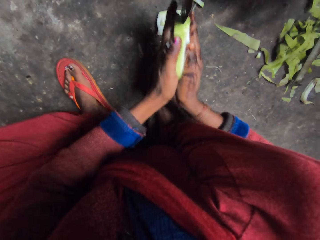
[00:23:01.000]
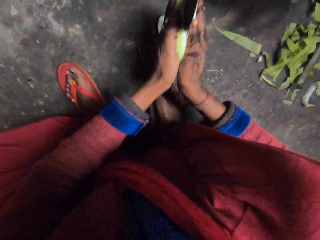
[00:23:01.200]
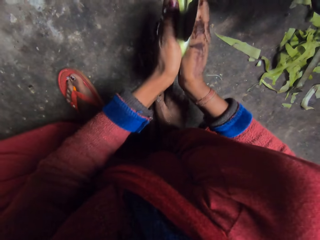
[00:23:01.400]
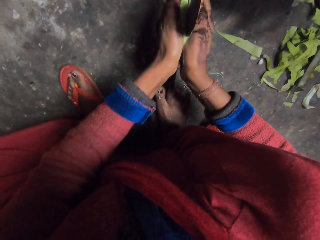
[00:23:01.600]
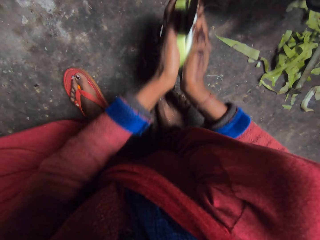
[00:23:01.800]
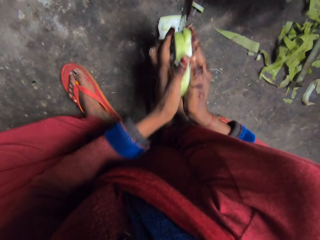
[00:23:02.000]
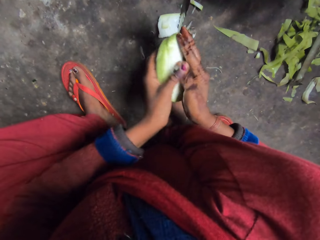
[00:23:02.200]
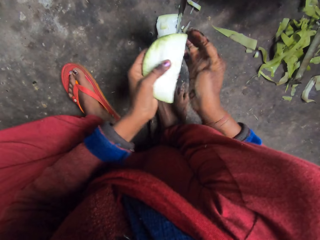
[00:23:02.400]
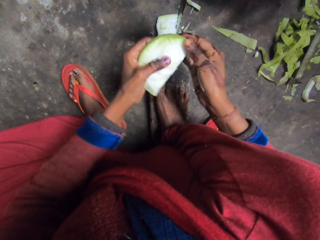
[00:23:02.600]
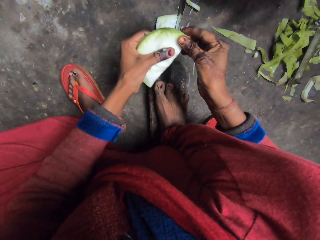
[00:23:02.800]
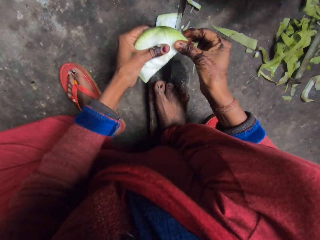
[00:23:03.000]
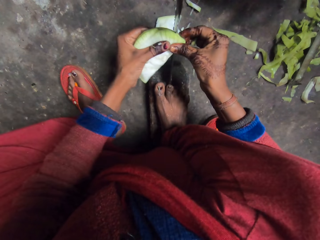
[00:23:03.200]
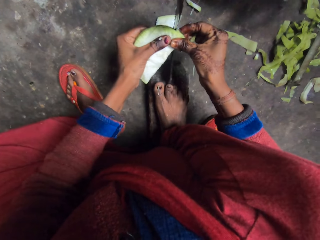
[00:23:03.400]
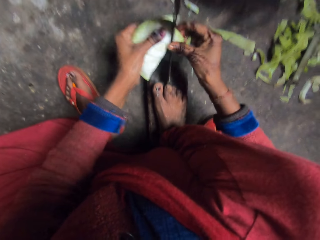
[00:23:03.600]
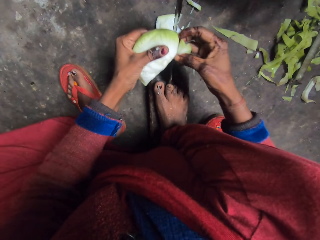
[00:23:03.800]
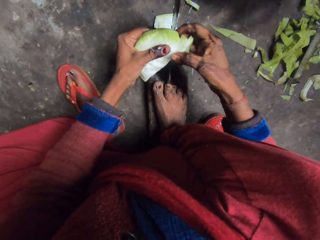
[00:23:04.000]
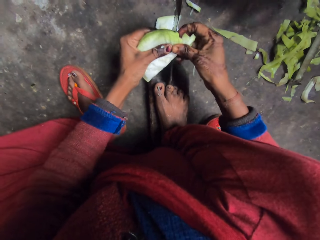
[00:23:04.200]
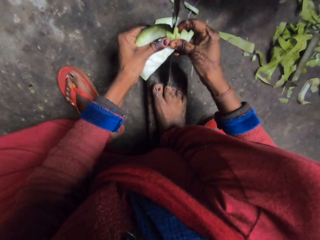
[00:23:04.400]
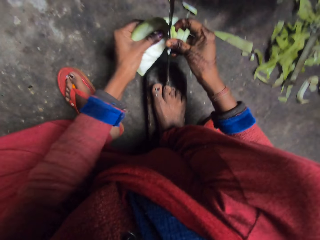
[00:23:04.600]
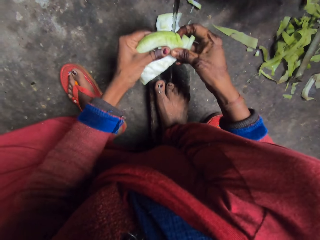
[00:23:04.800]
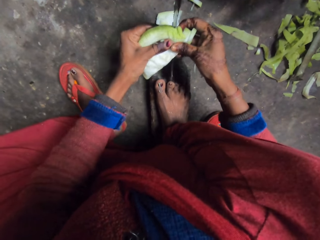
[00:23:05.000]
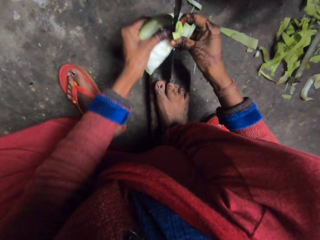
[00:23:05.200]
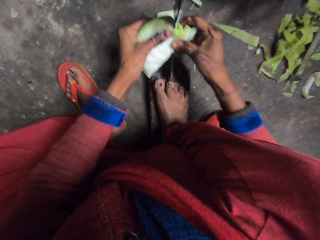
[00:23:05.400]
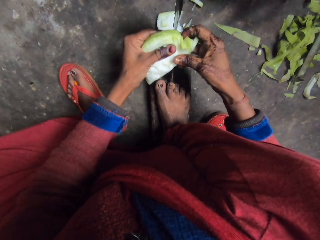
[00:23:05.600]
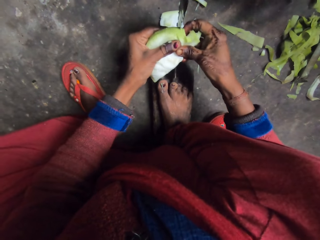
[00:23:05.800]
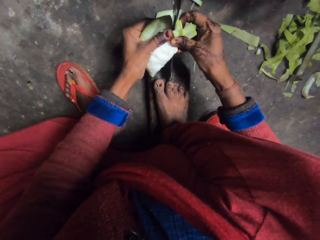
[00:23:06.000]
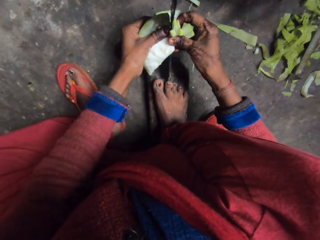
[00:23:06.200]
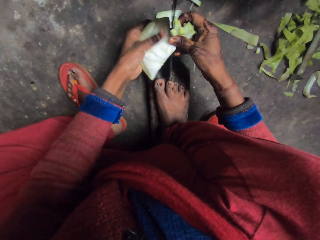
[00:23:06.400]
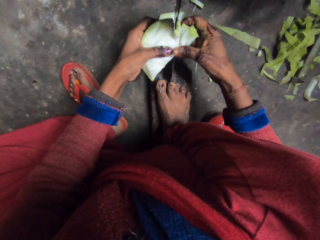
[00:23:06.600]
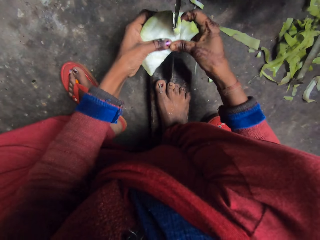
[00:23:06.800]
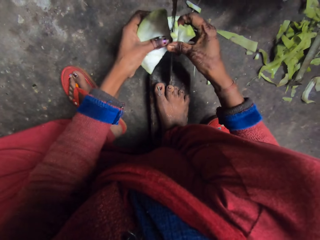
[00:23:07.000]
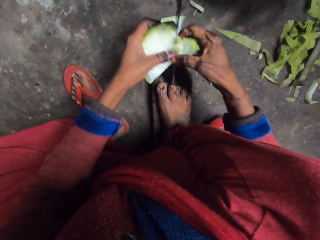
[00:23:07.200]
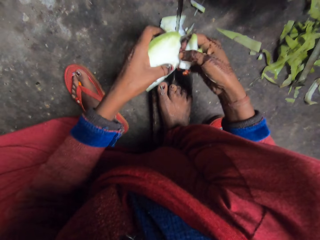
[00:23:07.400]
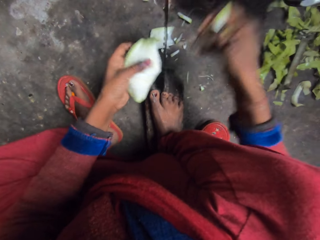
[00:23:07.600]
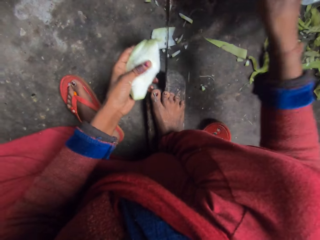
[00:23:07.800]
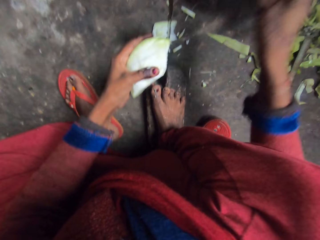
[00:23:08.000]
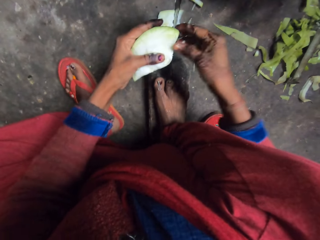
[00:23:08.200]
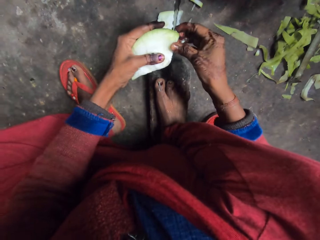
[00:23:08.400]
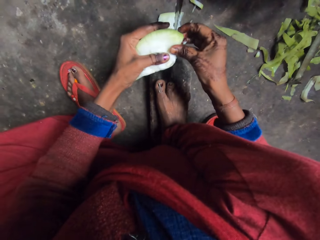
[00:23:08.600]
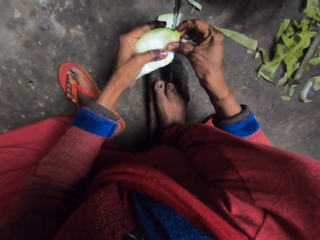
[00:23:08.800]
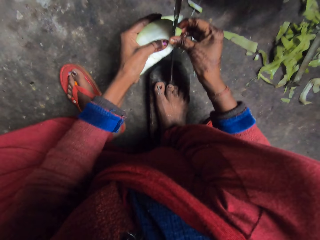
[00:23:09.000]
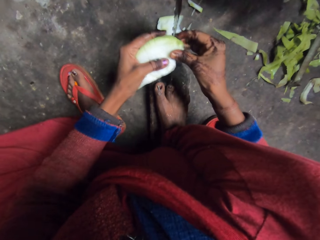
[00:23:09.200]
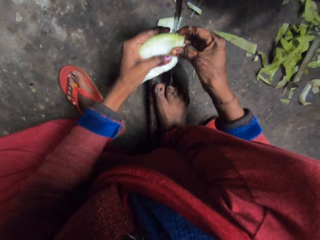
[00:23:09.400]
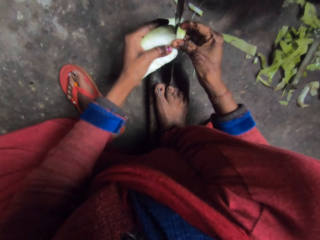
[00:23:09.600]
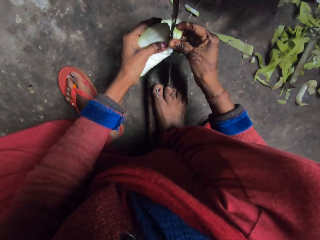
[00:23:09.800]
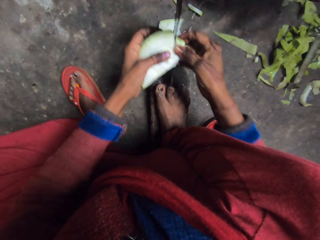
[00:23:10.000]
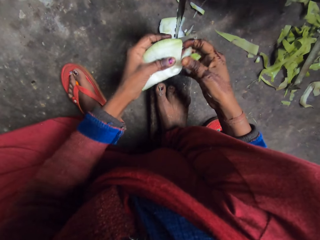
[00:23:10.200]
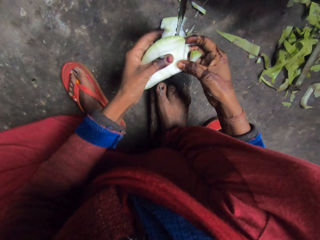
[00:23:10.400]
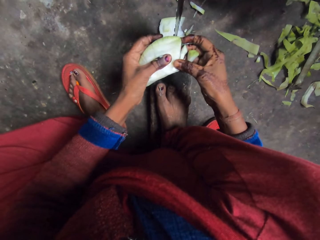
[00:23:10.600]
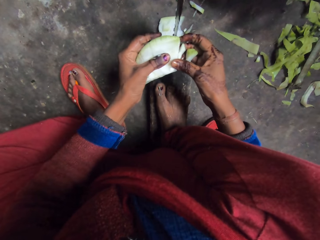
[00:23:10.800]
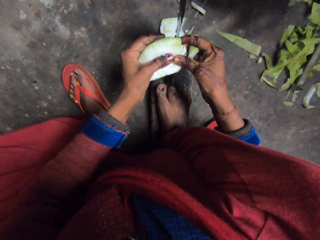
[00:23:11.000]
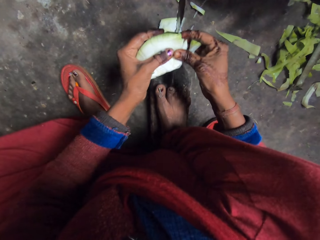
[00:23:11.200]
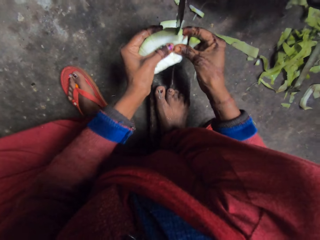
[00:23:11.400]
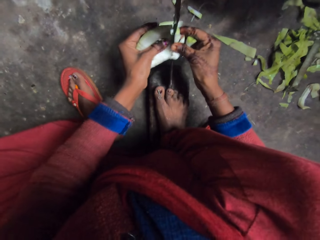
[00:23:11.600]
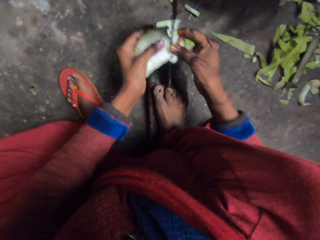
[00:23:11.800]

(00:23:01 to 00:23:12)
The camera wearer cuts the cabbage or cucumber with the knife. They drop the cut cabbage in a pan. They cut the cabbage with the knife.

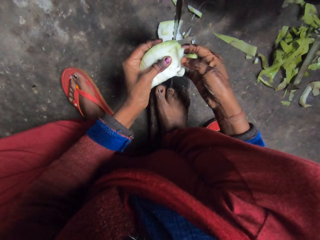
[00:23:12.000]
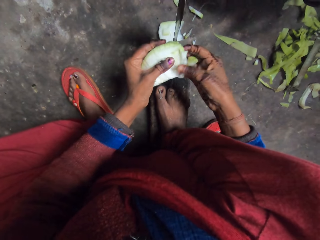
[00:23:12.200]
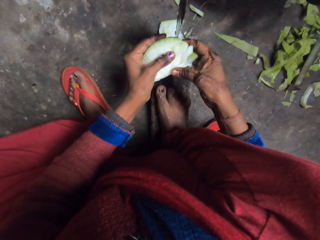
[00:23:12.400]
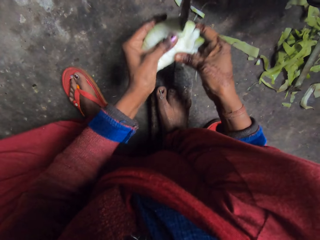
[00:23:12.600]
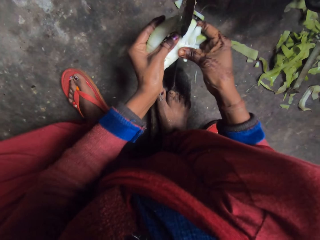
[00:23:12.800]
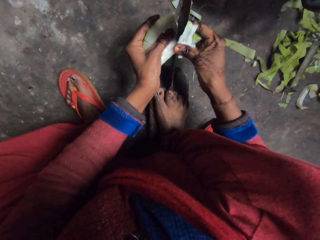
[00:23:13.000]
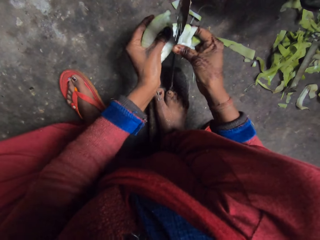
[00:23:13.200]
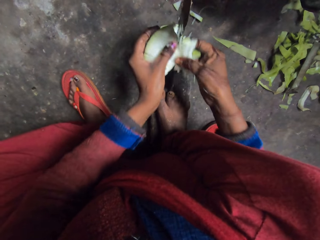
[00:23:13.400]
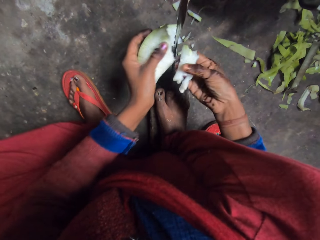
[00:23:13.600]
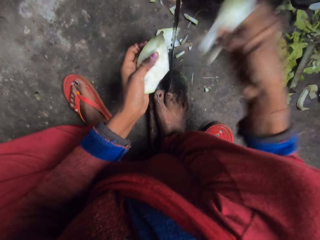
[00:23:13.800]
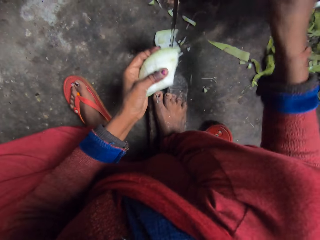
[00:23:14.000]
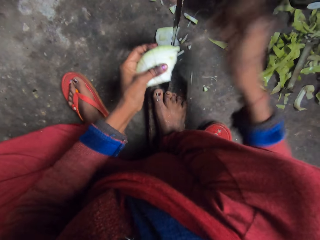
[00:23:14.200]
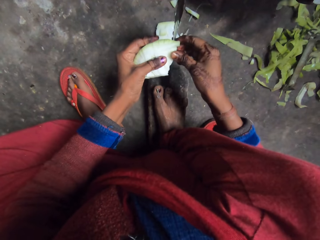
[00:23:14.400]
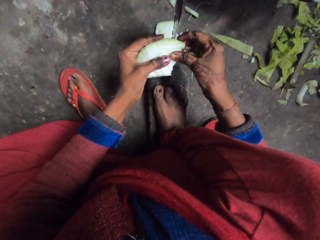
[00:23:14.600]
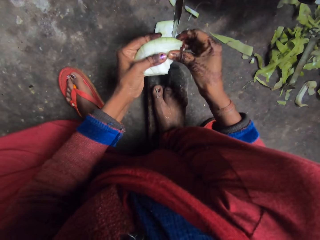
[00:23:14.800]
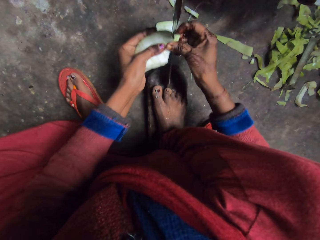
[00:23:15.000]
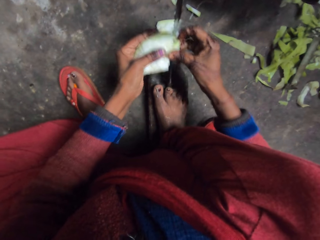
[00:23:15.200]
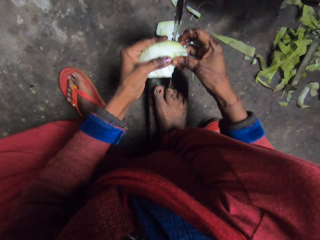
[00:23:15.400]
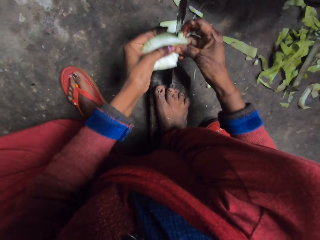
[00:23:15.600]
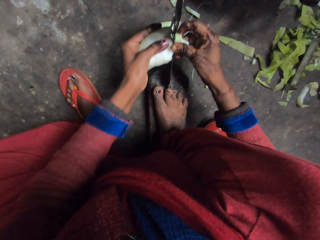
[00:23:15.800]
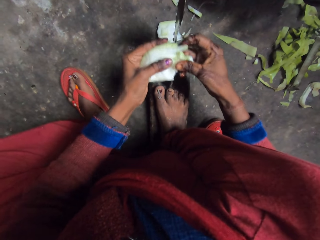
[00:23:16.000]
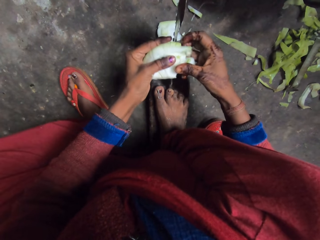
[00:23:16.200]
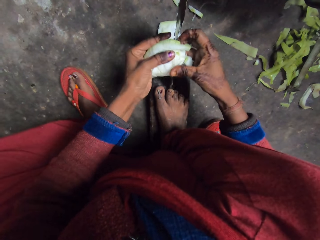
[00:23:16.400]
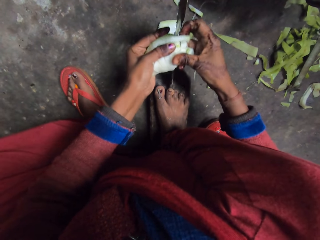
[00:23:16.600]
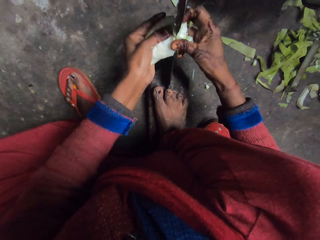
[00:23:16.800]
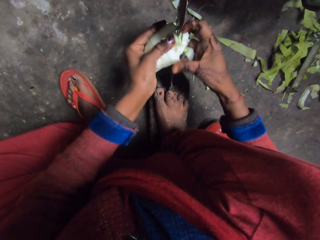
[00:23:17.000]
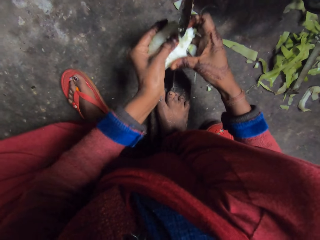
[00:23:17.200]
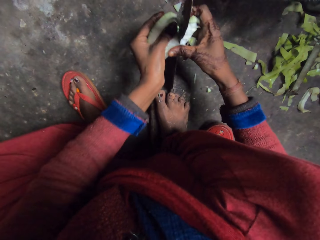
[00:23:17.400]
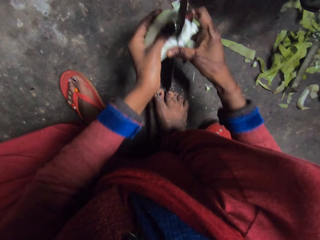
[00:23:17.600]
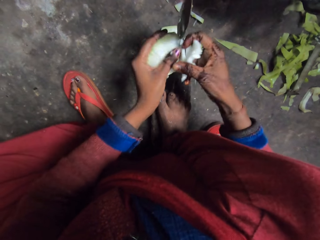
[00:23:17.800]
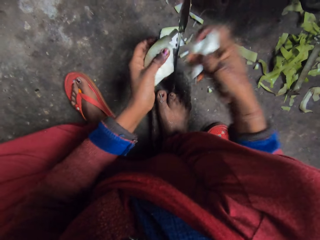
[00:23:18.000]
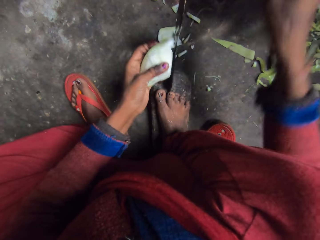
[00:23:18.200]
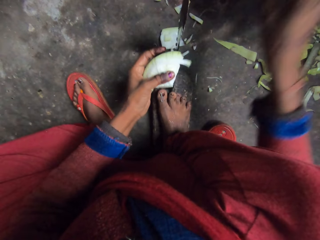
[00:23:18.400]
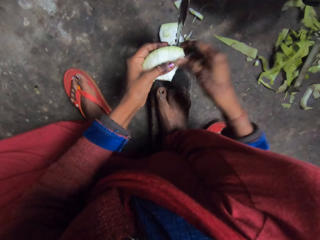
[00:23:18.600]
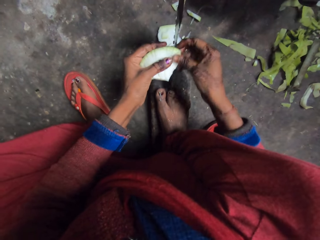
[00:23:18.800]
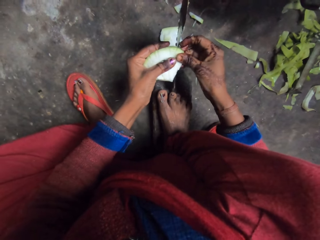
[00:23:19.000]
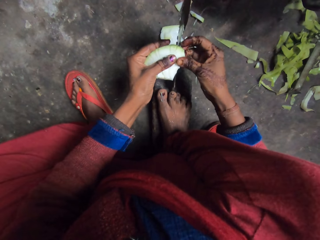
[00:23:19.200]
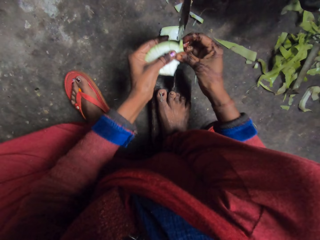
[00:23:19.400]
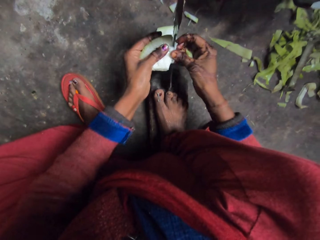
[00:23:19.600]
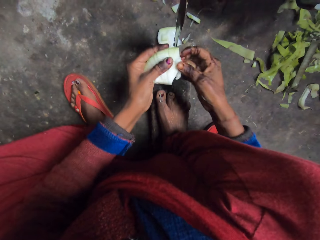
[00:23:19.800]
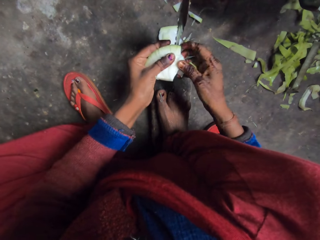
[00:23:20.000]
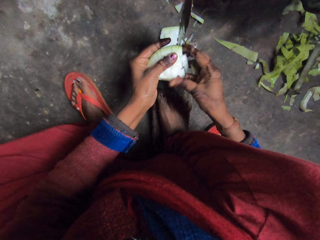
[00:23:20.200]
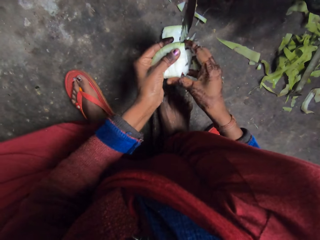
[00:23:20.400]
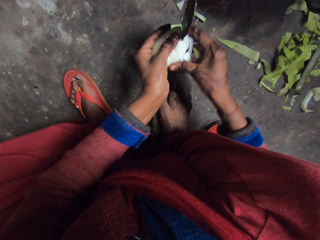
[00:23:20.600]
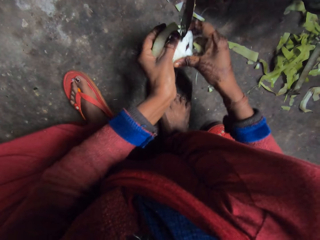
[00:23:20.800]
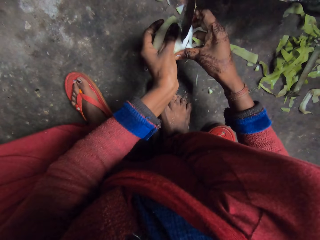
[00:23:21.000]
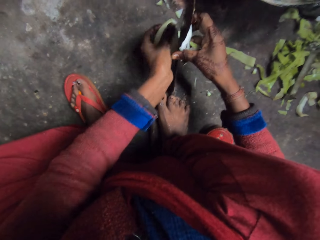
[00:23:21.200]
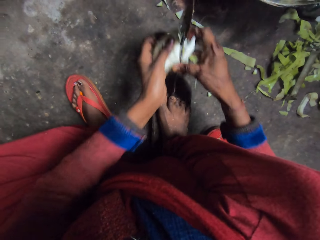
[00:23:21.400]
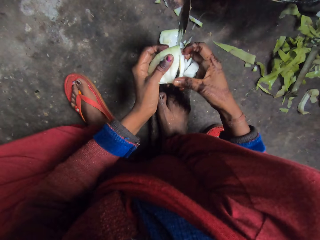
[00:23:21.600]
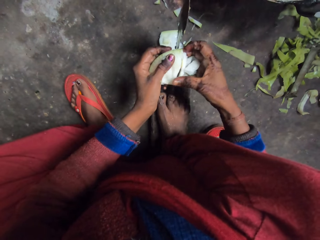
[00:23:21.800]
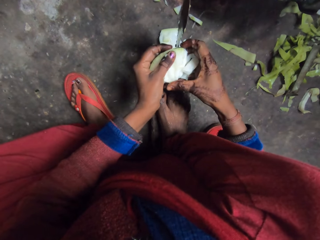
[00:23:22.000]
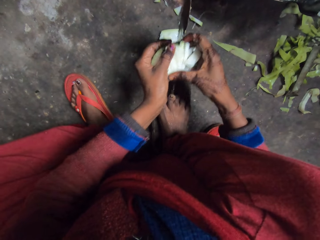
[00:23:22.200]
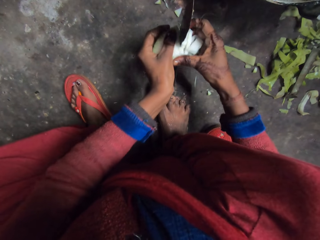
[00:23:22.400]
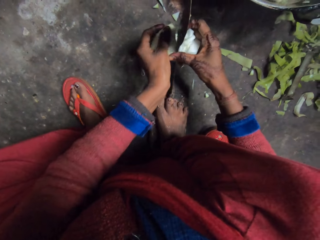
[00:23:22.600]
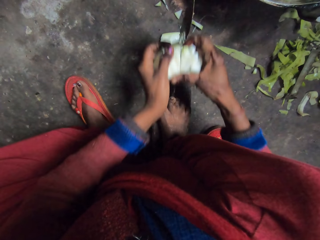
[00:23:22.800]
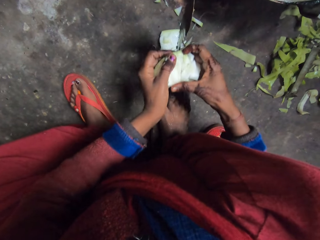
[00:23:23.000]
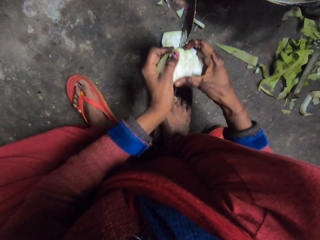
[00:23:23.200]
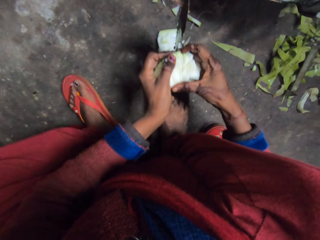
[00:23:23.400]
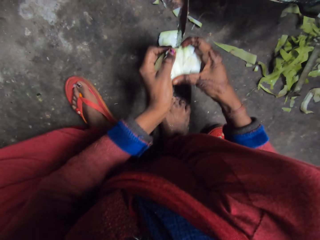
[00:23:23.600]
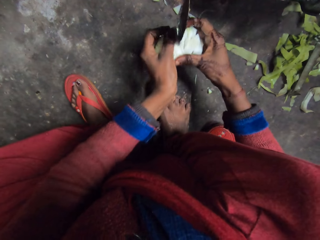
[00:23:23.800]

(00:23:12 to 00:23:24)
The camera wearer drops the cut cabbage or cucumber in a pan. They cut the cabbage with the knife. They drop the cut cabbage in the pan. They cut the cabbage with the knife.
